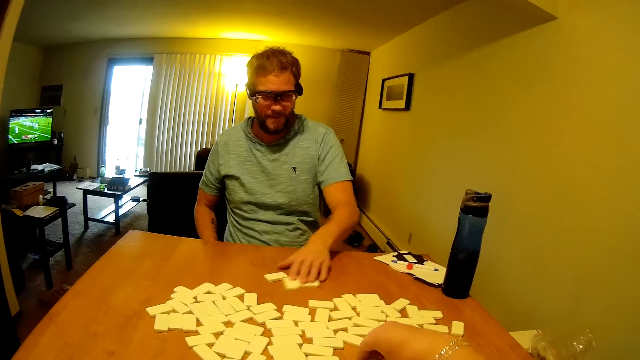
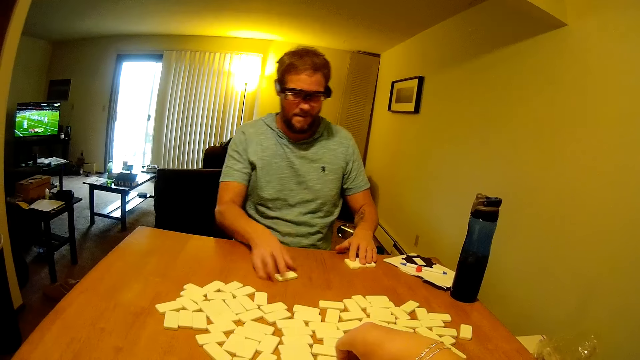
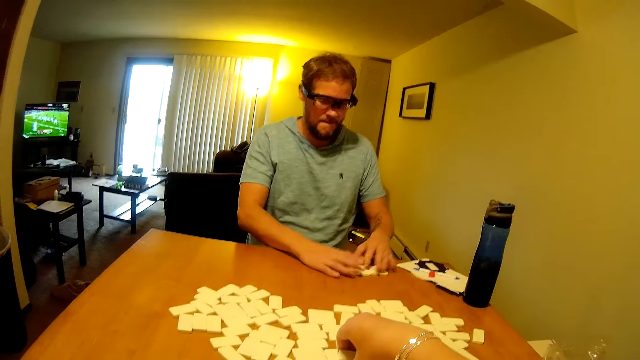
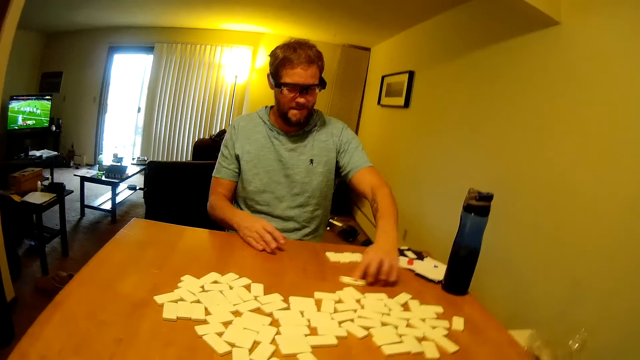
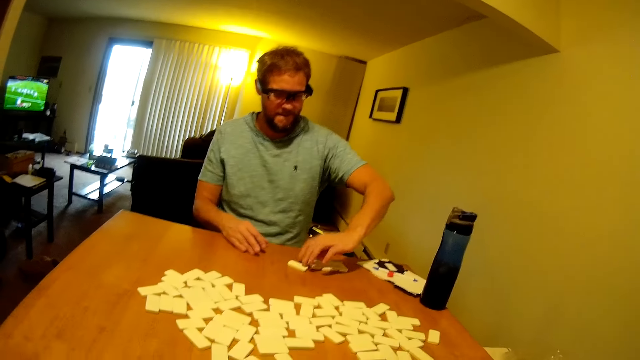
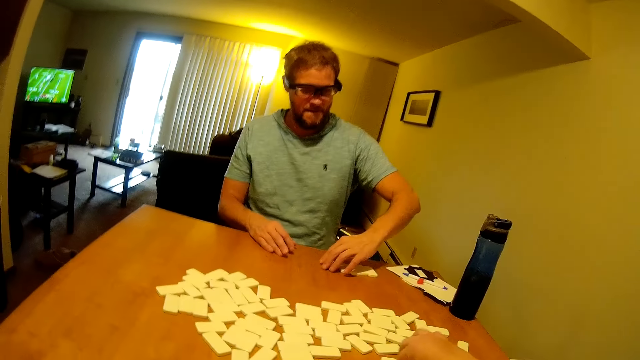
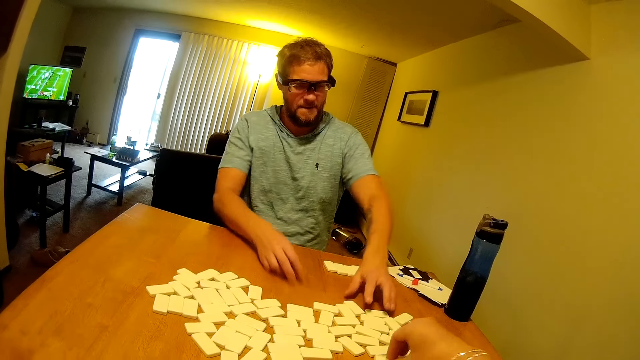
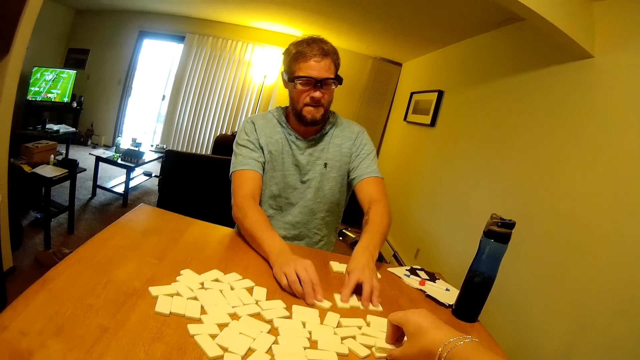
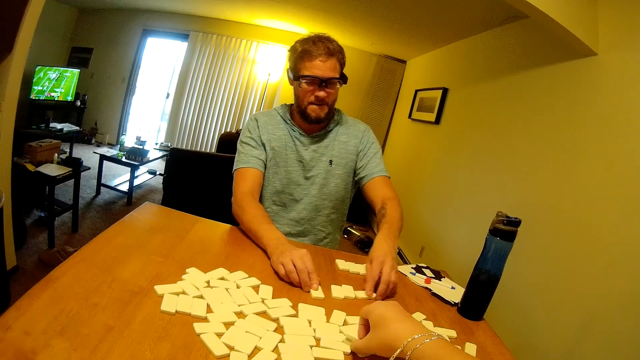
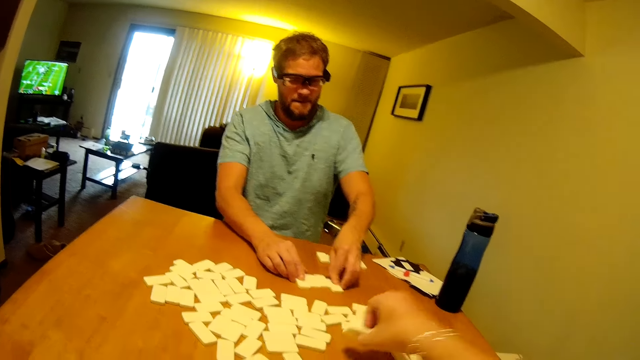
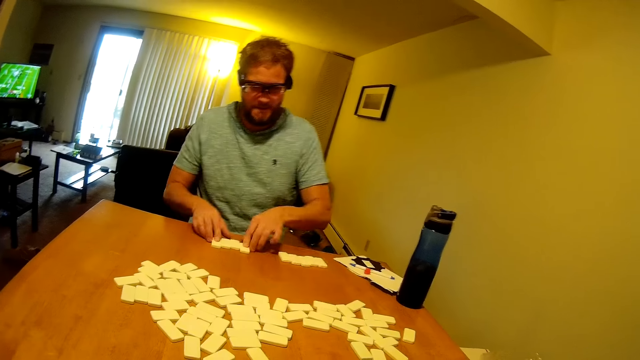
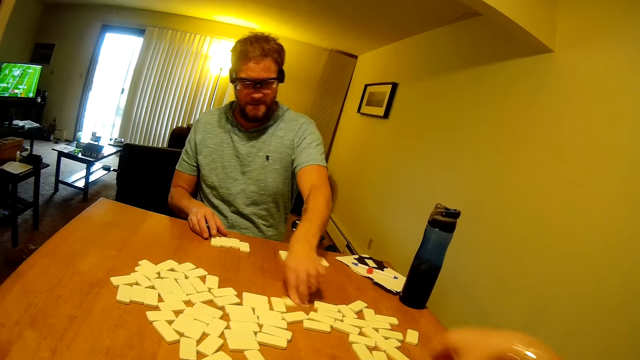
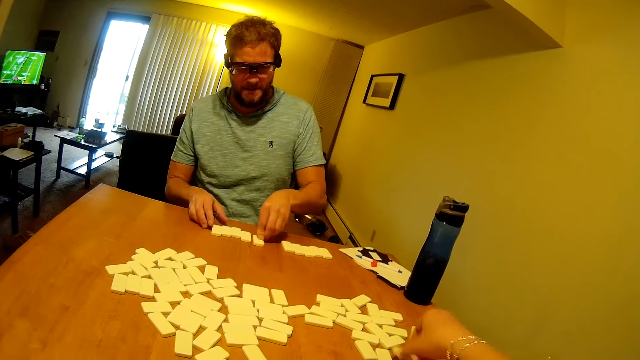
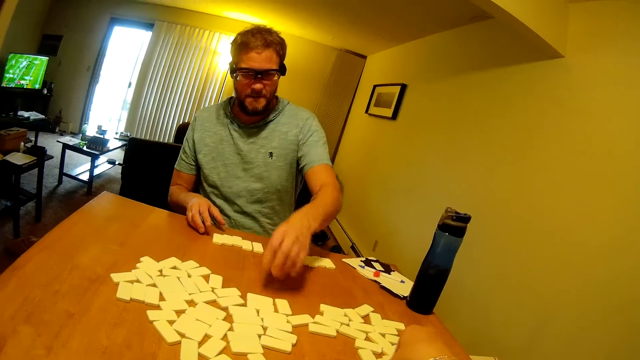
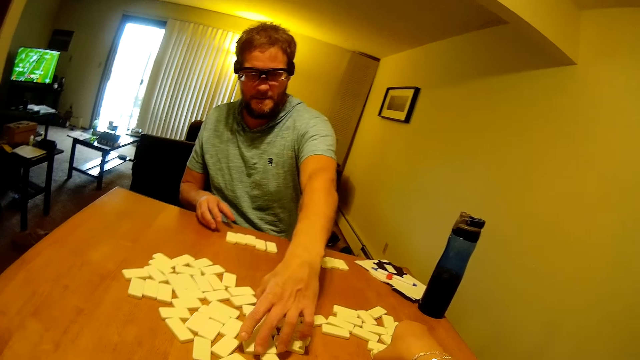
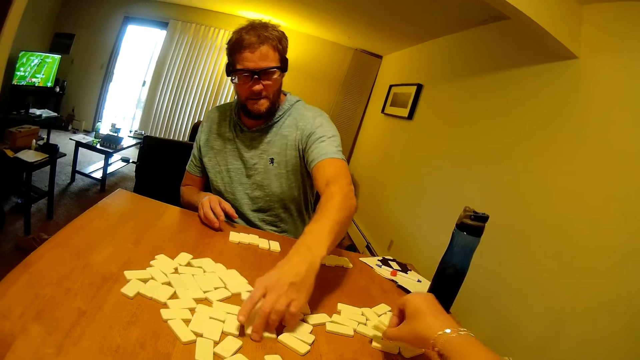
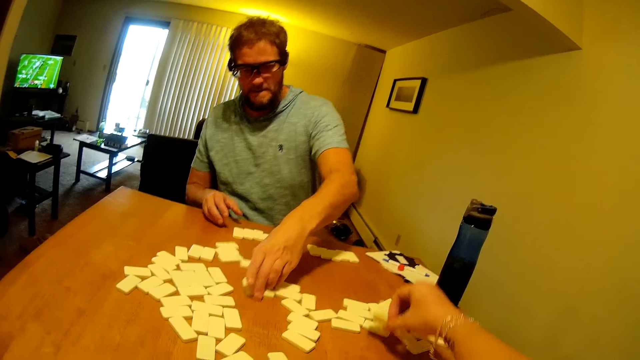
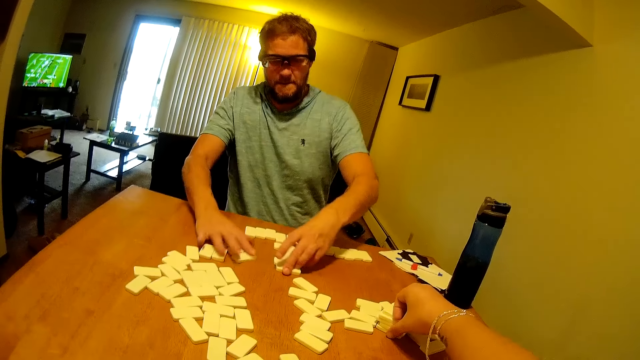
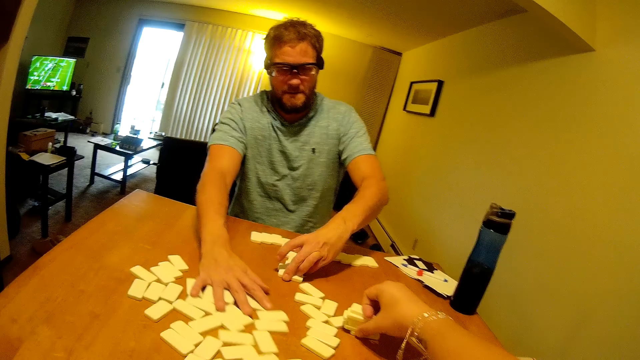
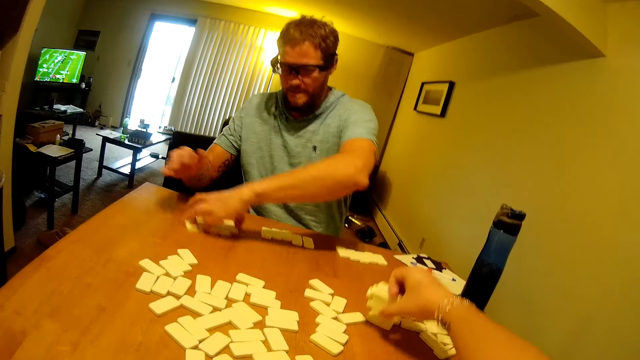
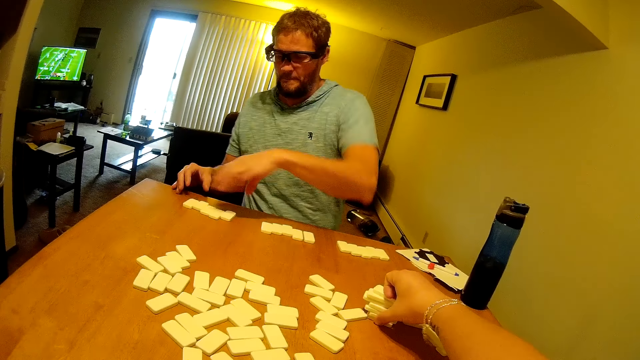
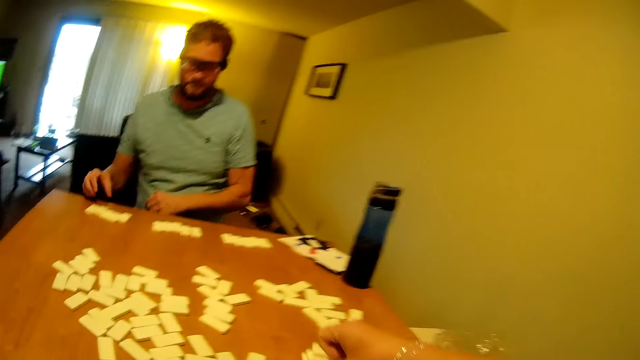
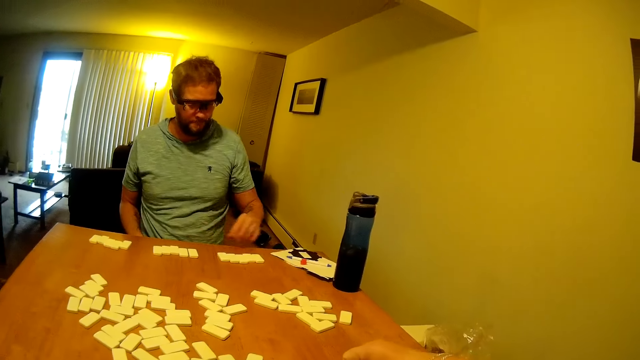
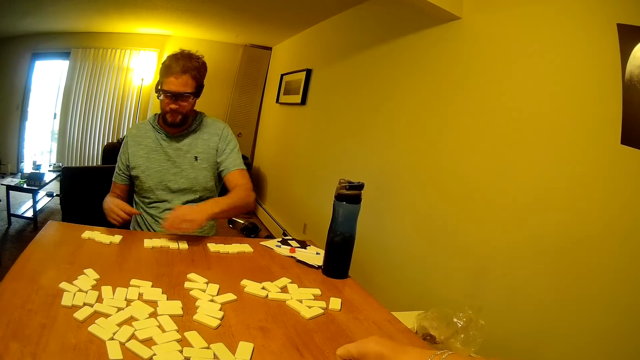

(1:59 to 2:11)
A man moves dominoes on a table. The camera wearer places the dominoes together. The man arranges the dominoes on the table. The camera wearer lifts the dominoes from the table. The man arranges the dominoes on the table. The camera wearer places the dominoes together and lifts the dominoes from the table. The man moves the dominoes on the table and moves a domino on the table. The camera wearer places the dominoes together. The man moves the dominoes on the table. The camera wearer places the dominoes together. The man pushes the dominoes on the table and moves the dominoes on the table. The camera wearer places the dominoes together and moves the dominoes on the table.

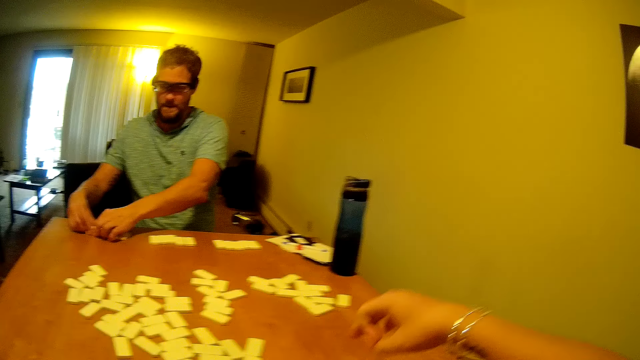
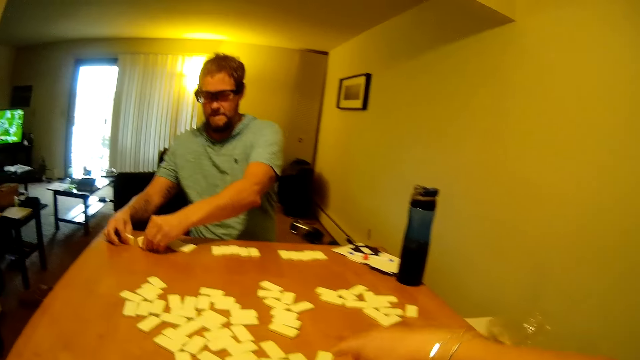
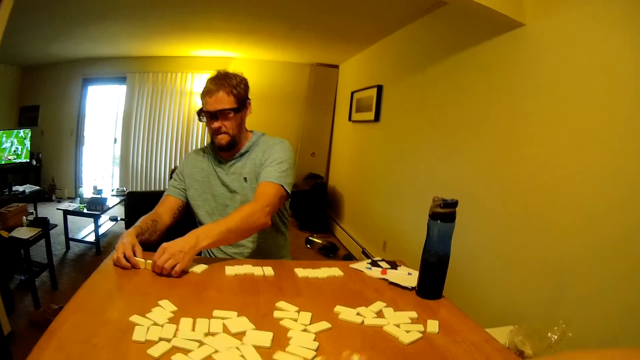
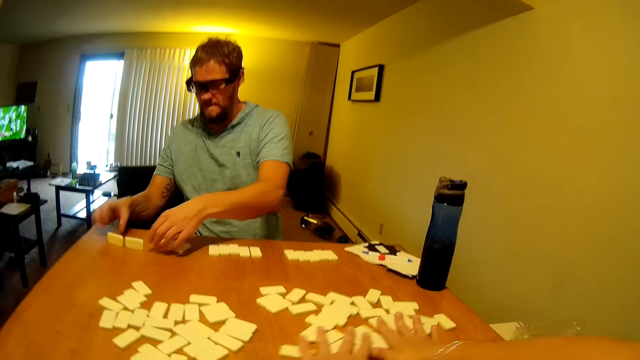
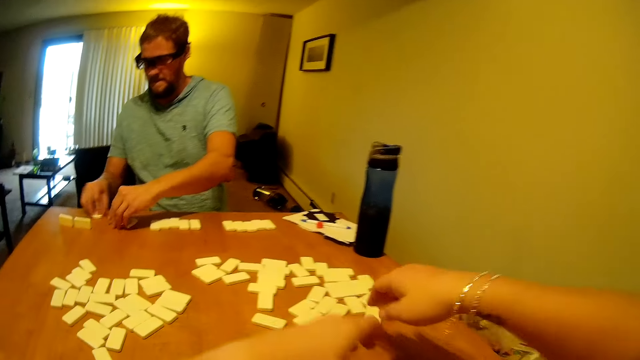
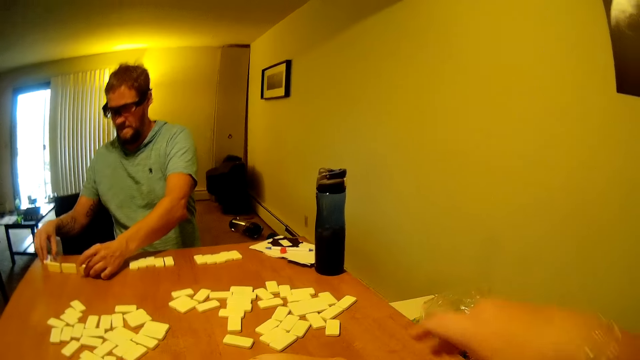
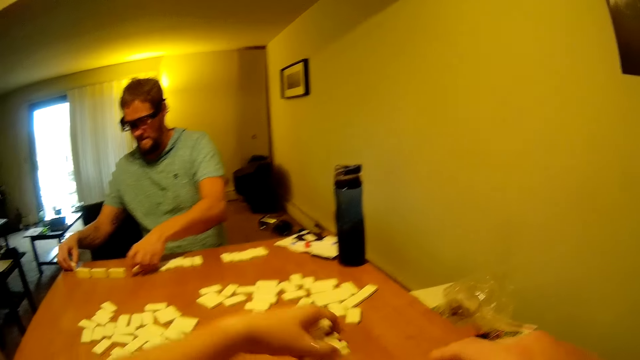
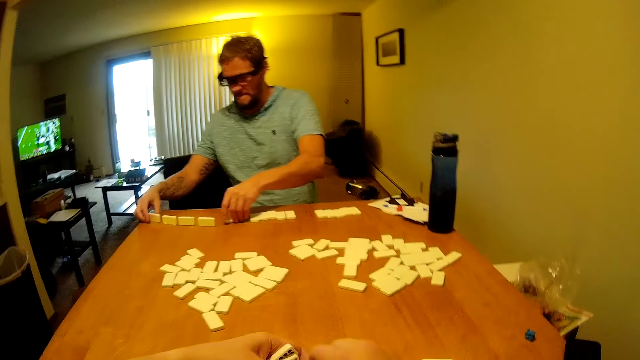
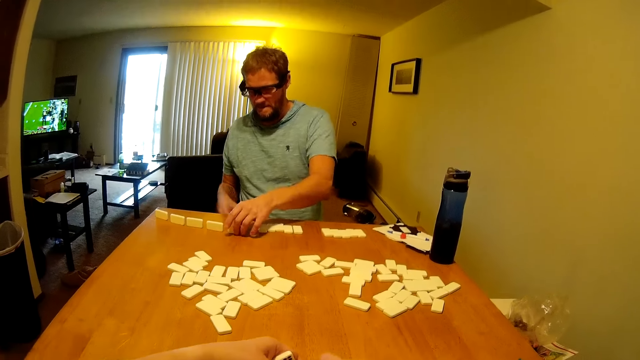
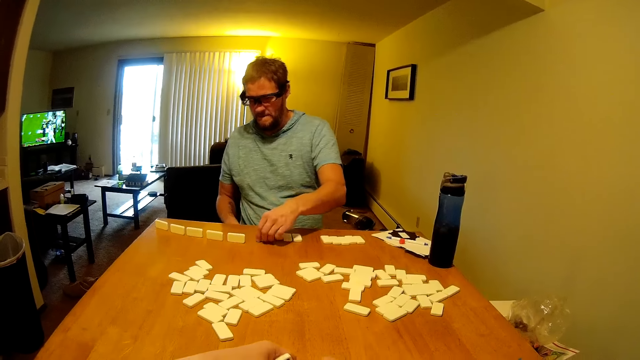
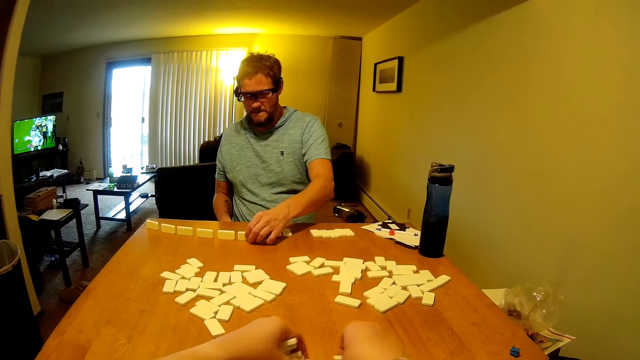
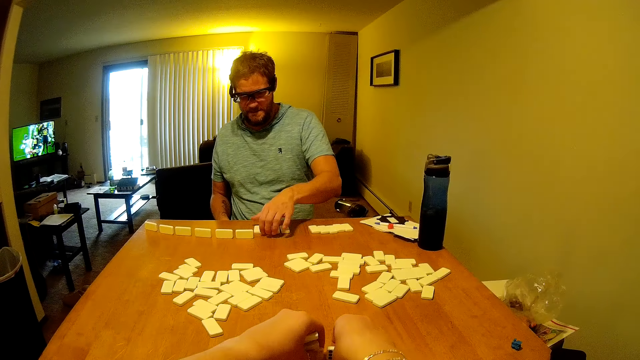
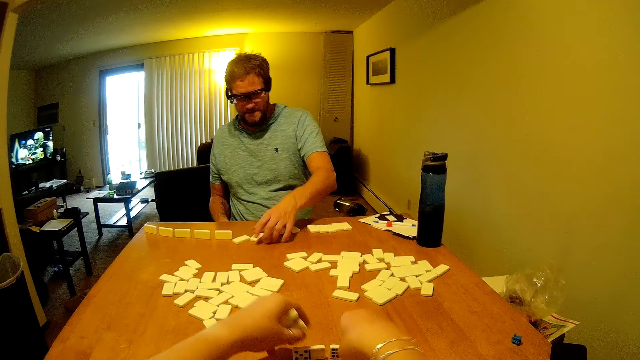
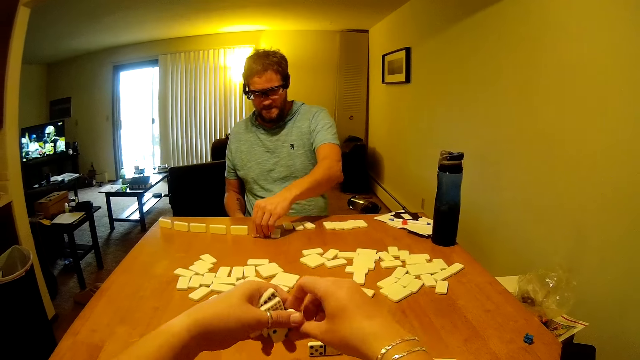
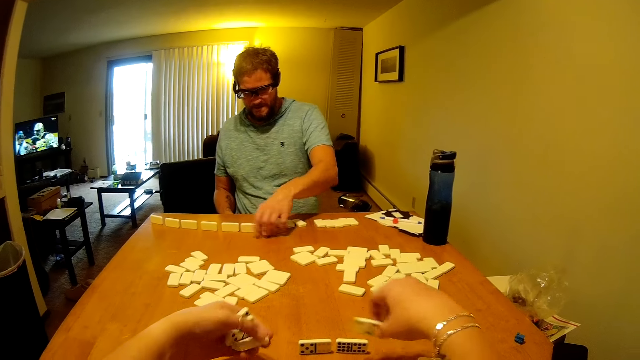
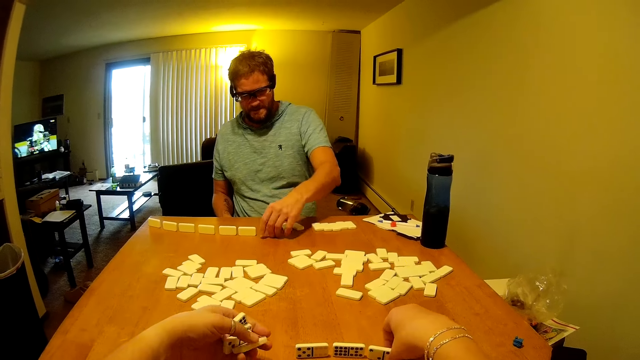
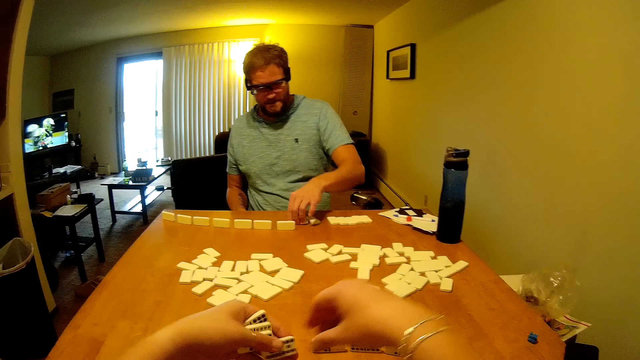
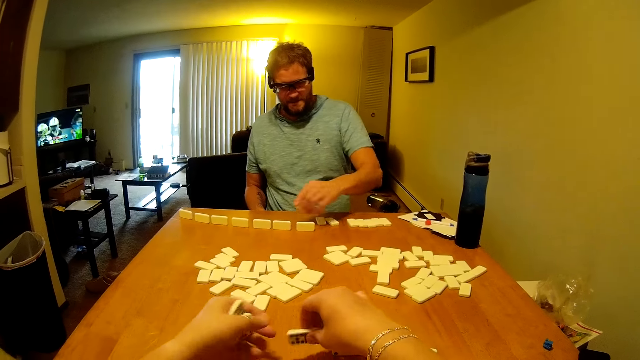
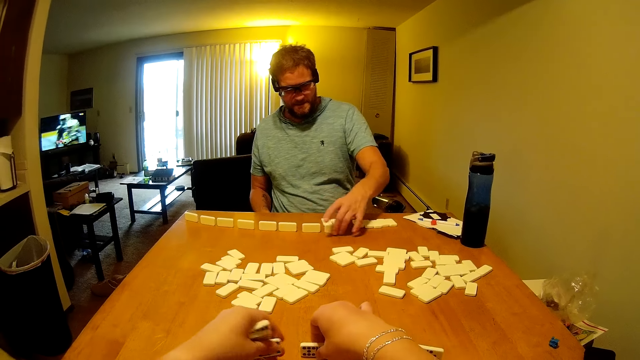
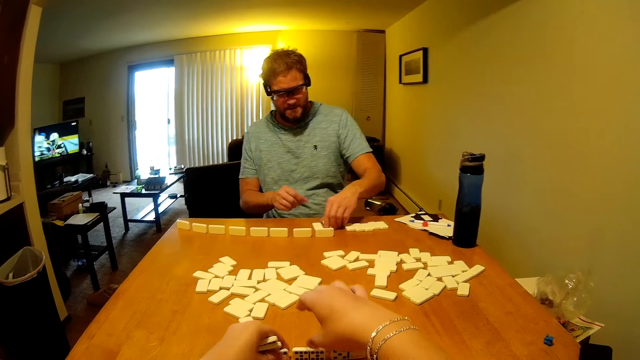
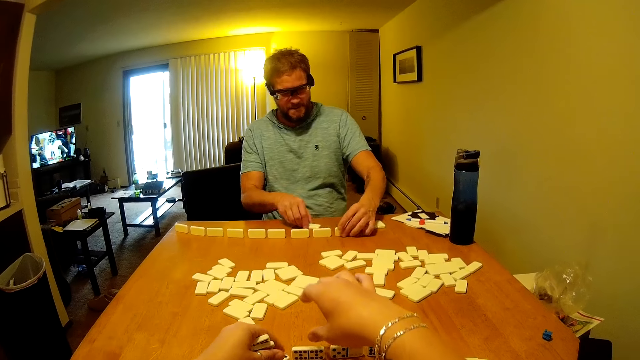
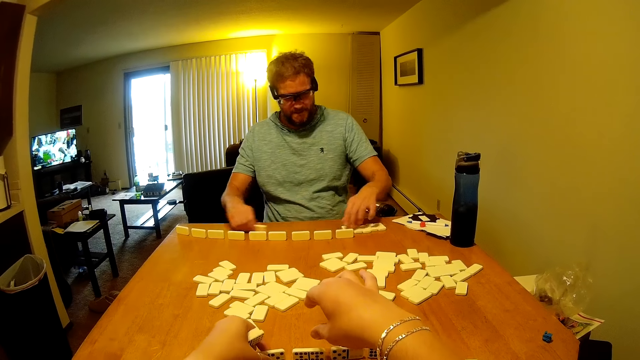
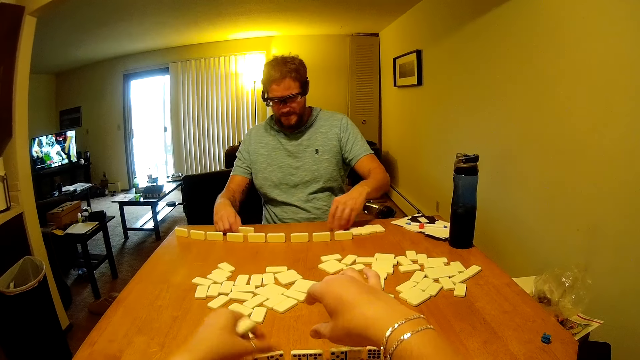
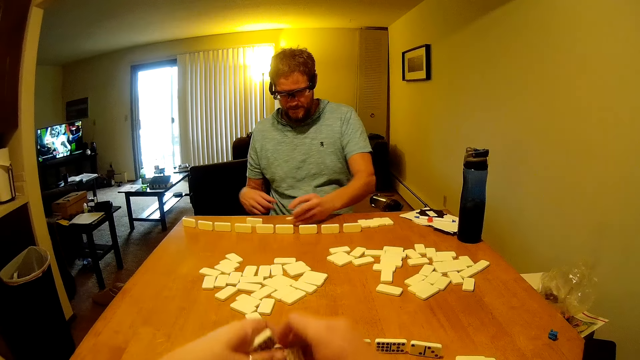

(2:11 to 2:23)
A man arranges the dominoes on a table. The camera wearer pushes dominoes to the right. The man arranges the dominoes on the table. The camera wearer picks up the dominoes from the table and arranges the dominoes on the table. The man arranges the dominoes on the table. The camera wearer arranges the dominoes on the table. The man arranges the dominoes on the table. The camera wearer arranges the dominoes on the table.
